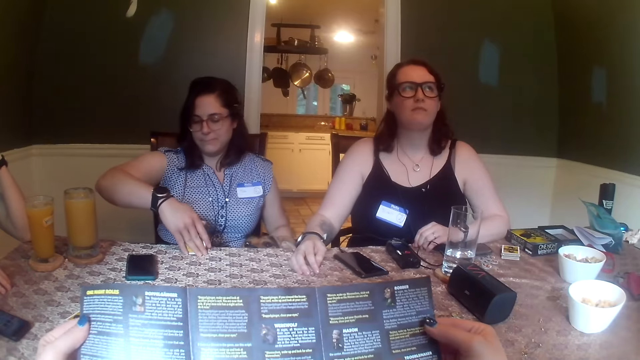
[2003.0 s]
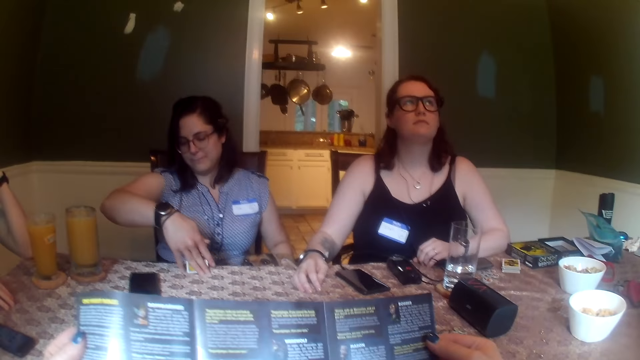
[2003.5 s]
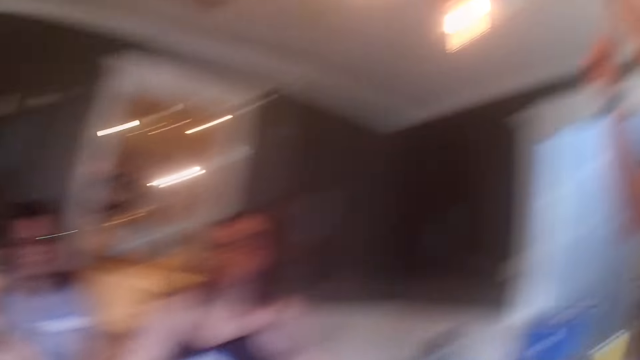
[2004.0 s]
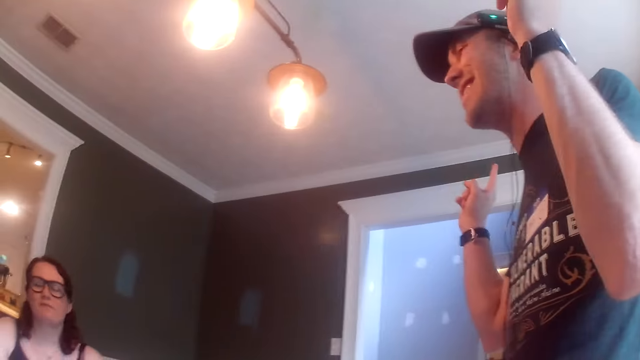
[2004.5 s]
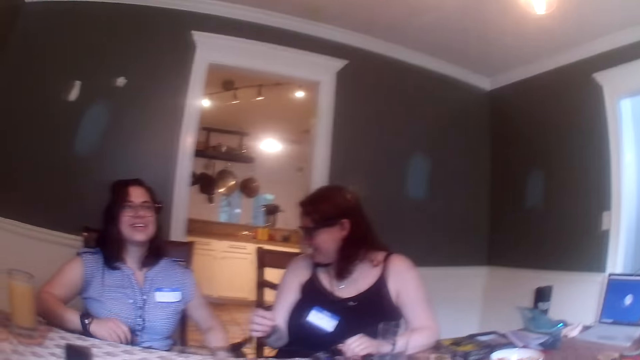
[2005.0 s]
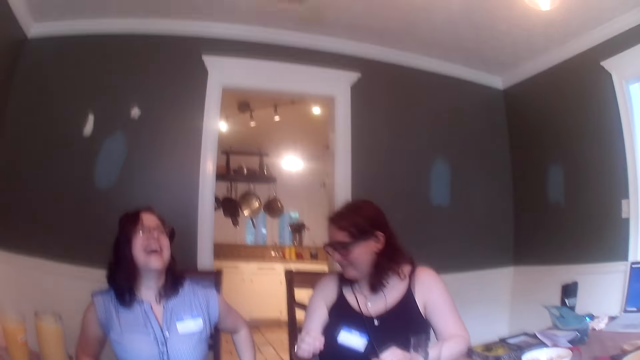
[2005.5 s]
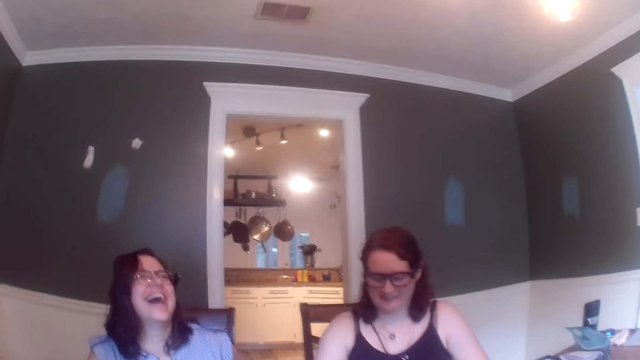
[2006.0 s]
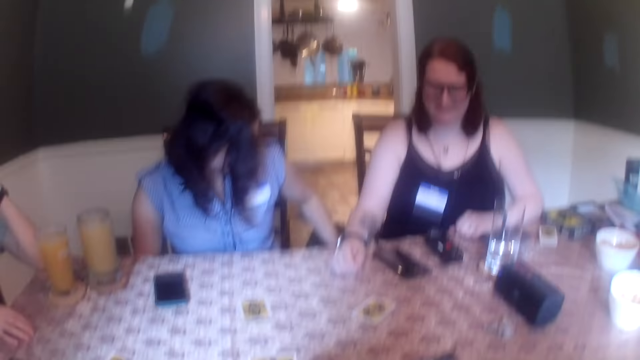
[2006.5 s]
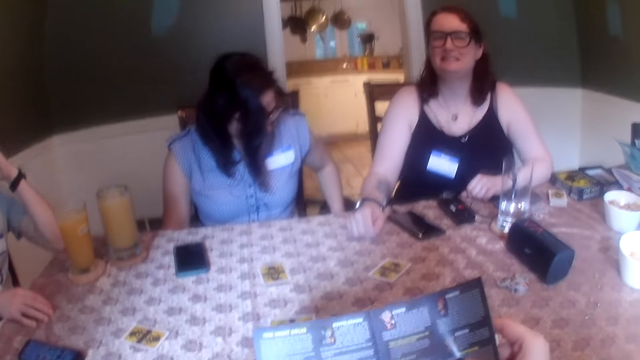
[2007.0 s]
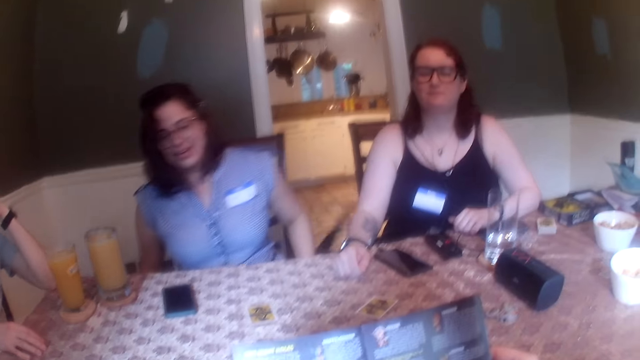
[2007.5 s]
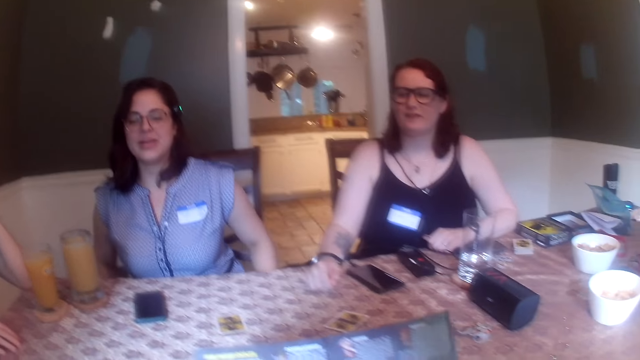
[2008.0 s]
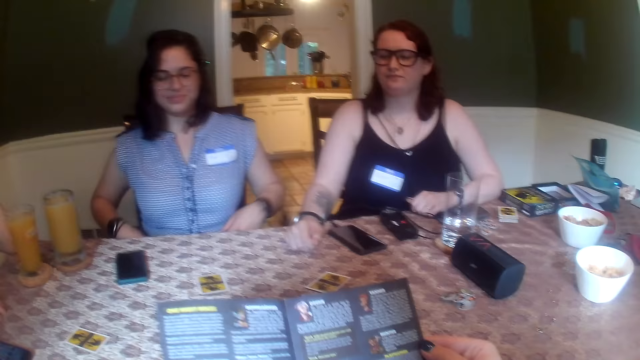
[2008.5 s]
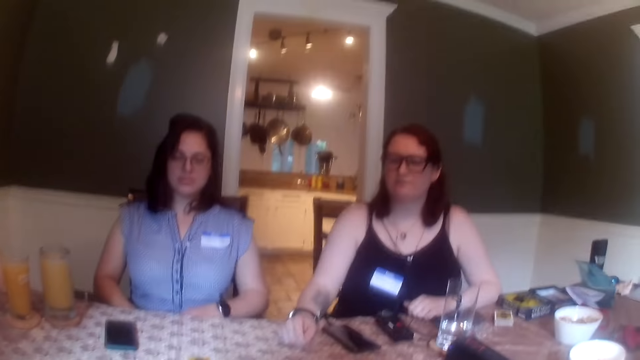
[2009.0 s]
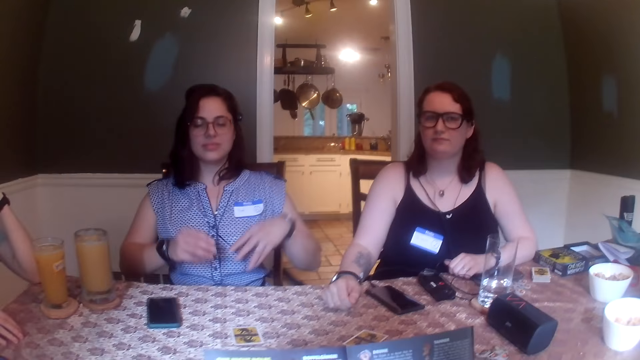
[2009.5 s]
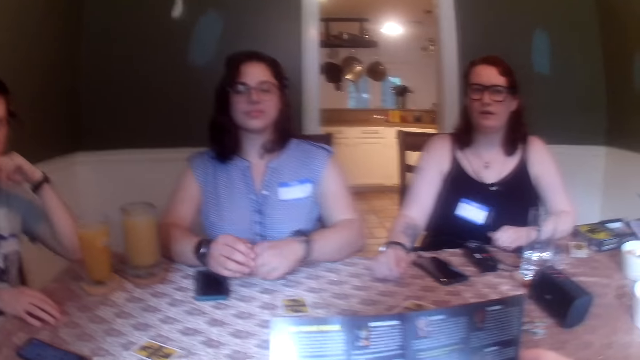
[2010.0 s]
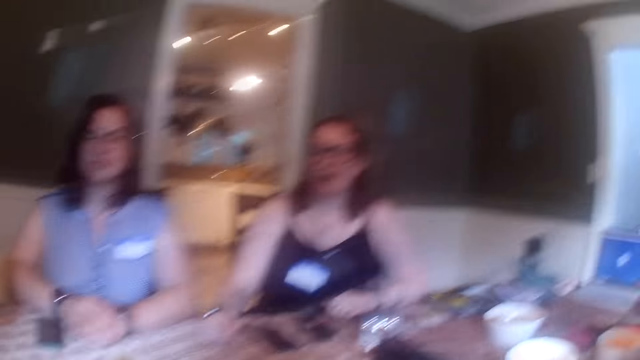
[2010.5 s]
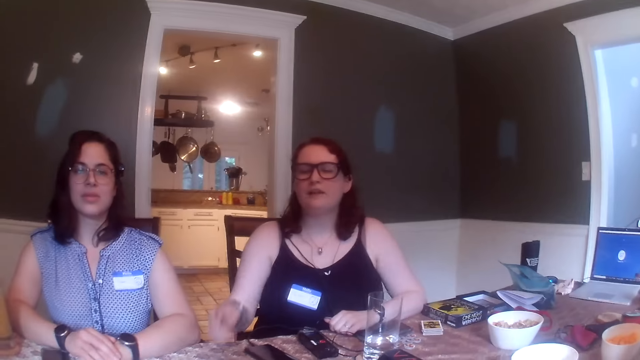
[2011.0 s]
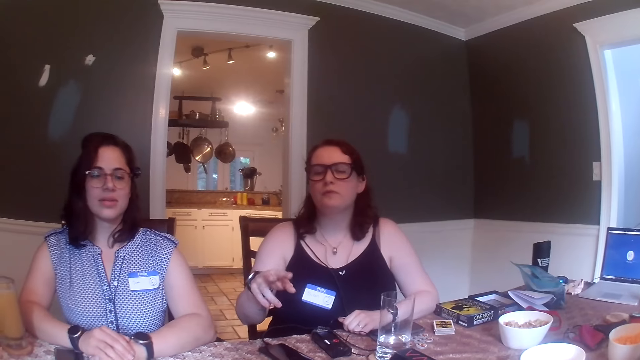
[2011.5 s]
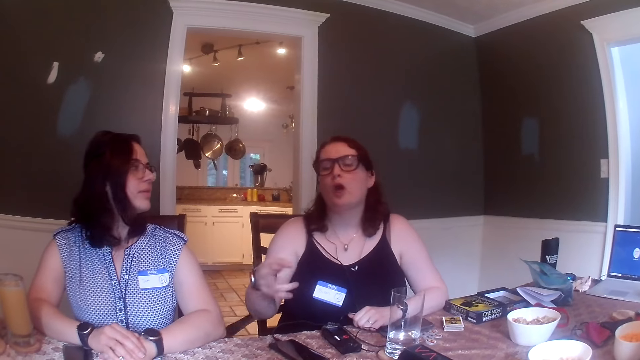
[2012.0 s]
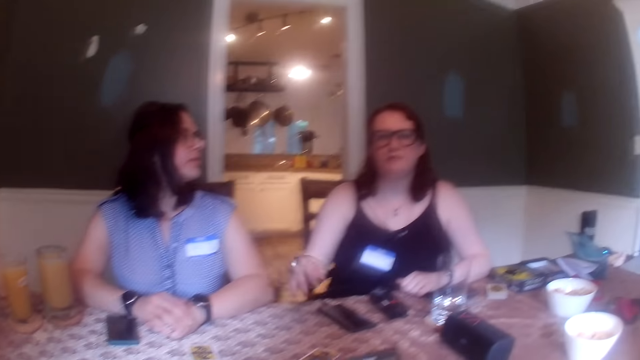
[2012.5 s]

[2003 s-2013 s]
A woman places both her hands on the table.

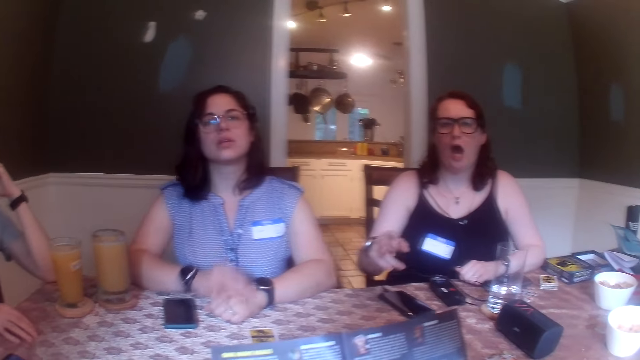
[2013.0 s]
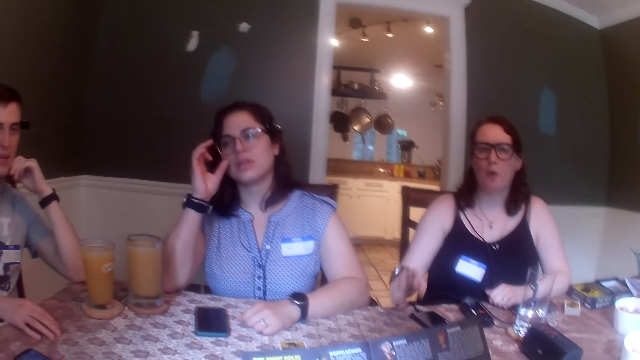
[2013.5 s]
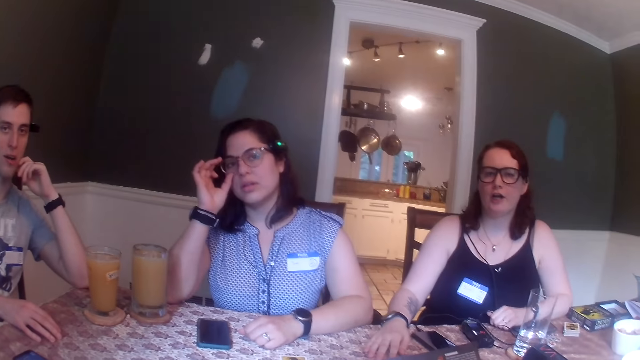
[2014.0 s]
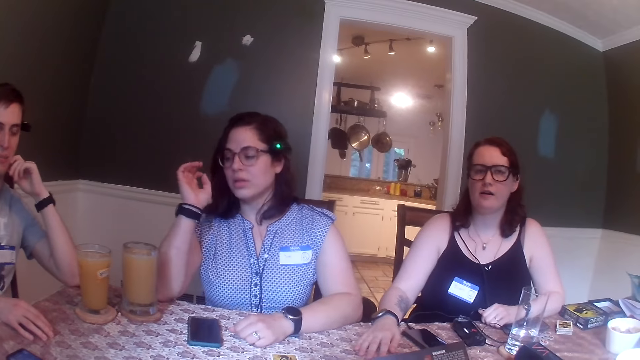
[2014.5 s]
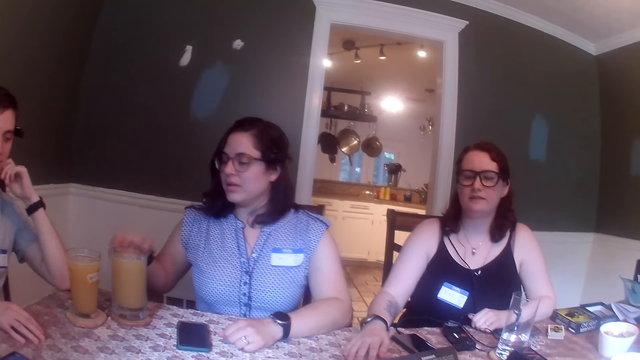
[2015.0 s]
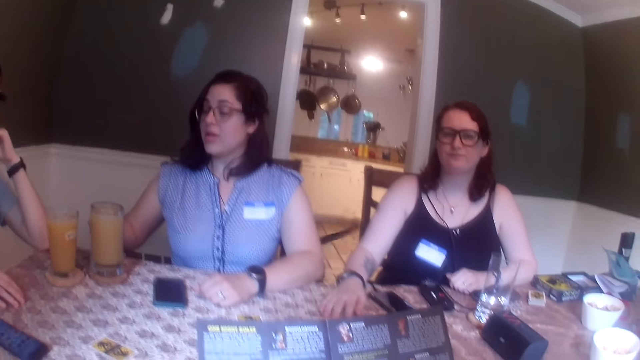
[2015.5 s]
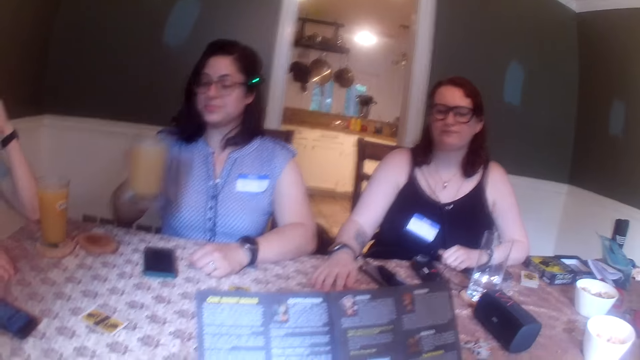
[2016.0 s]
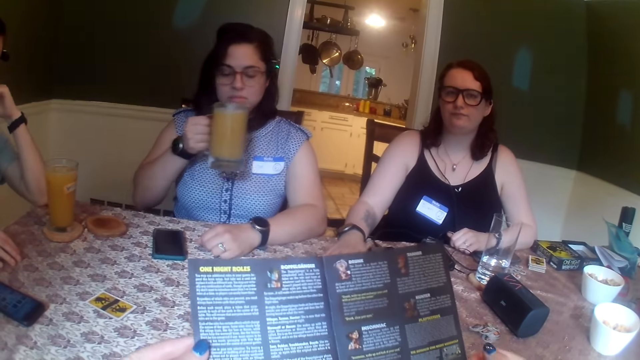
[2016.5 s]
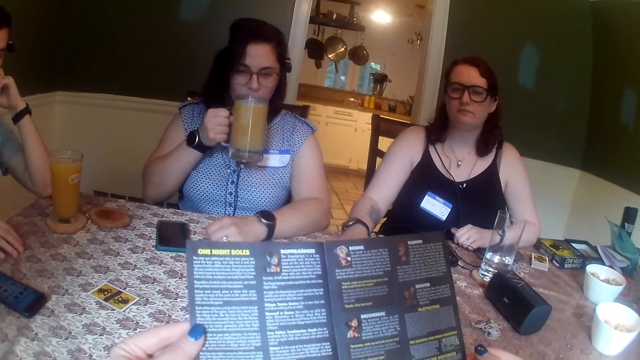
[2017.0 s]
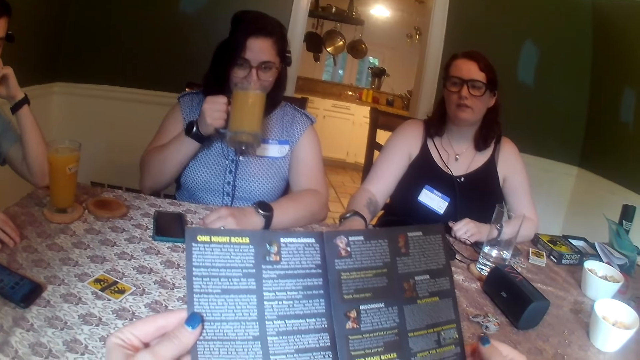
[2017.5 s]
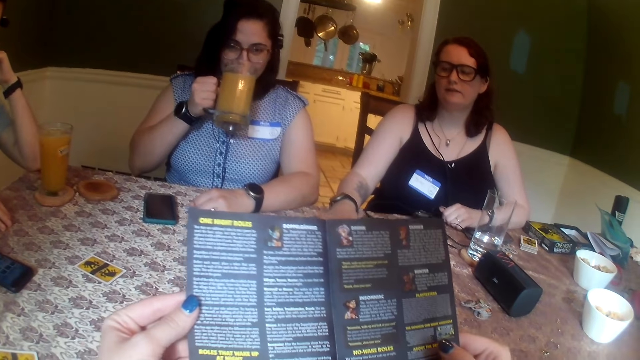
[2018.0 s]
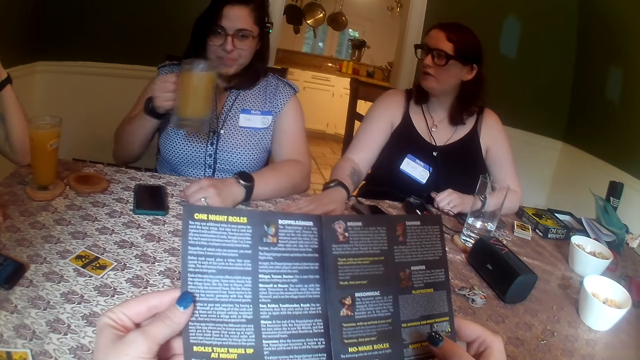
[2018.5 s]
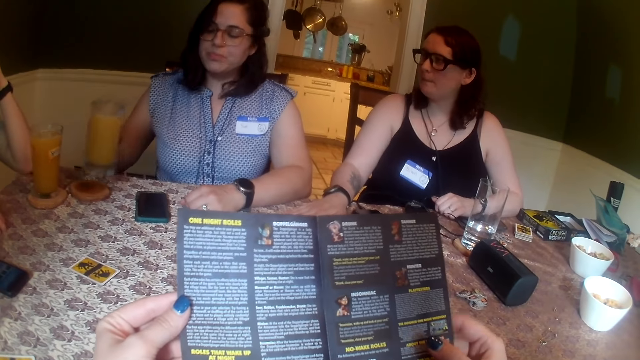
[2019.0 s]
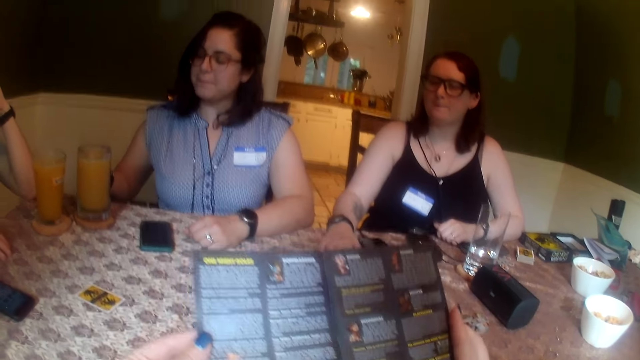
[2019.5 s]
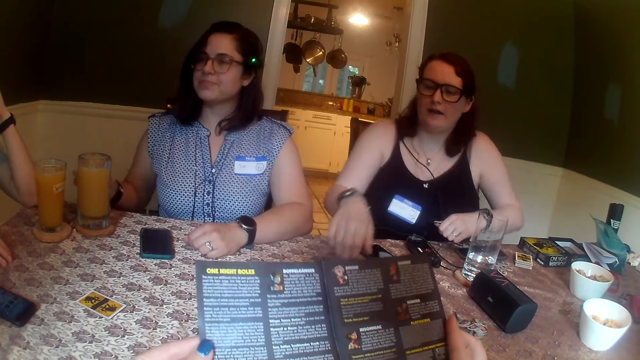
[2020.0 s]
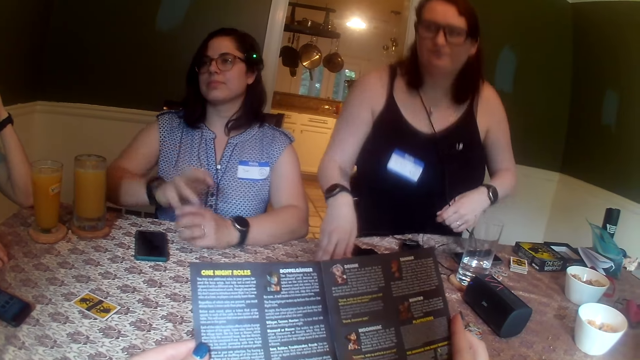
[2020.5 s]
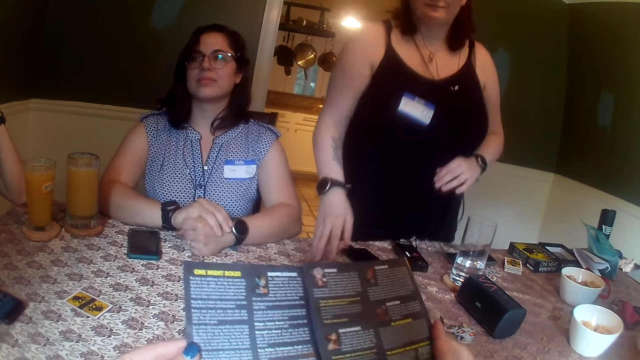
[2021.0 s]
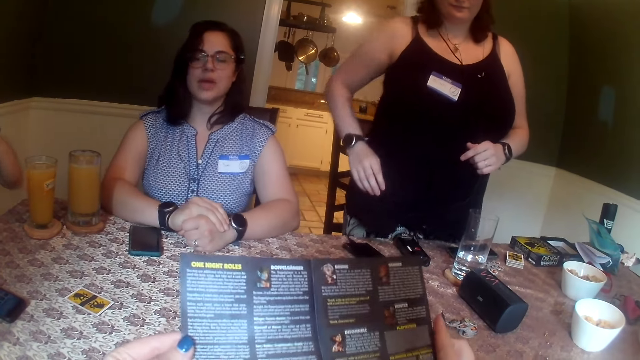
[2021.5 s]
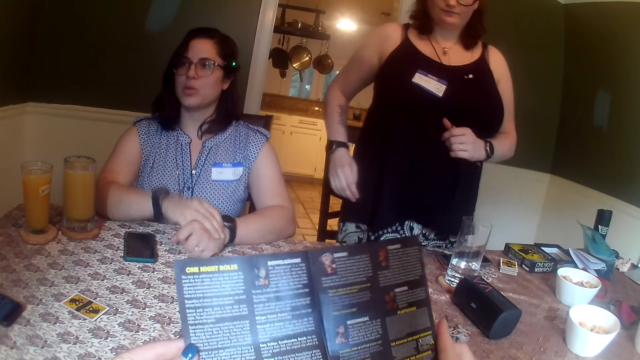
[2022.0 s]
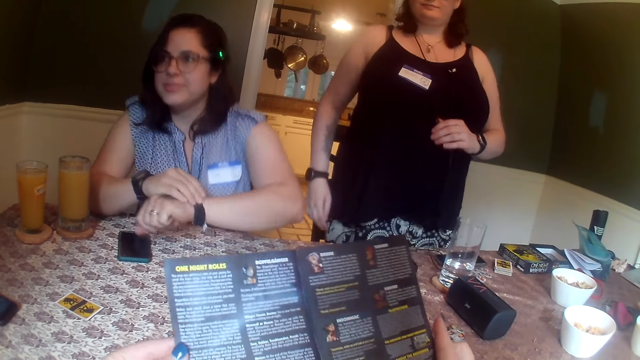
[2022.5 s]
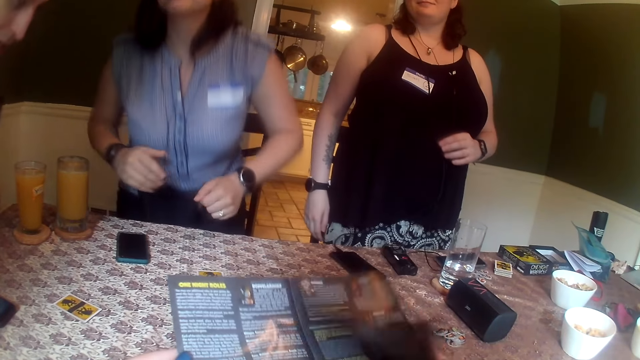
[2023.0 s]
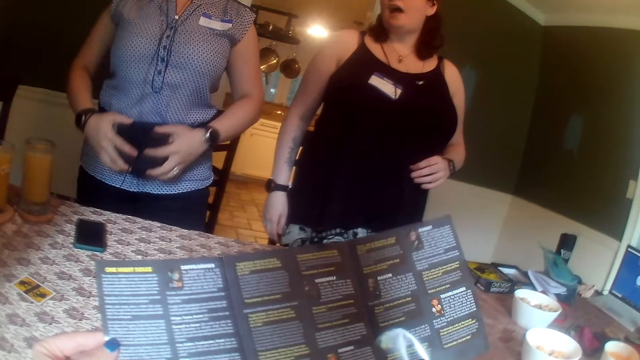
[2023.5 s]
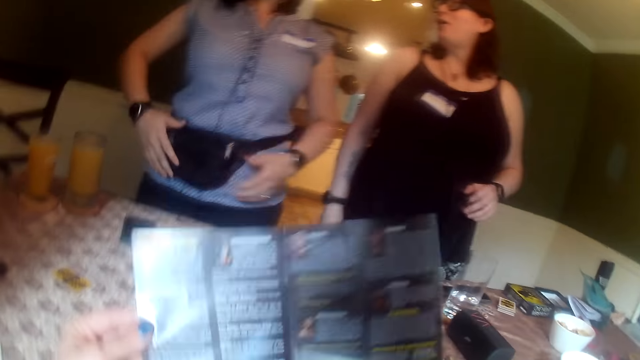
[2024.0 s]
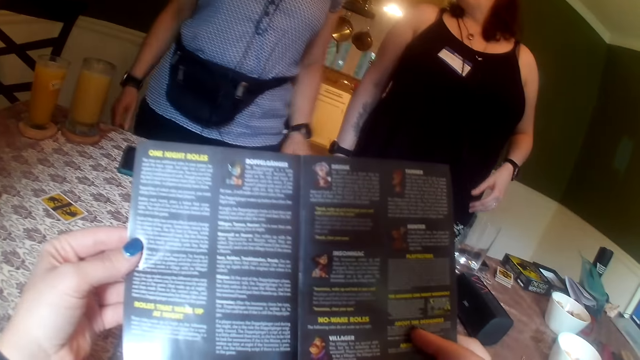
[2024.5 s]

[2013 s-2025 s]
A woman adjusts her glasses with her right hand. The woman picks up a glass of juice on a coaster on the table with her right hand. The woman drinks the juice with her right hand. The woman drops the glass of juice on the coaster on the table with her right hand. Another woman stands up from the chair. A man stands up from a chair. The first woman stands up from the chair.
